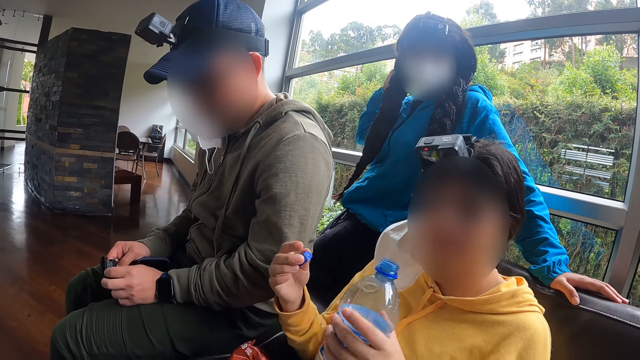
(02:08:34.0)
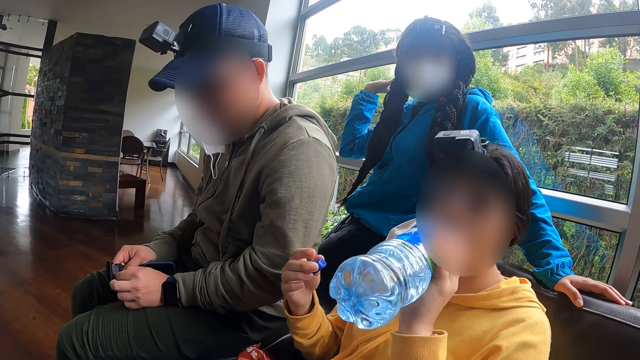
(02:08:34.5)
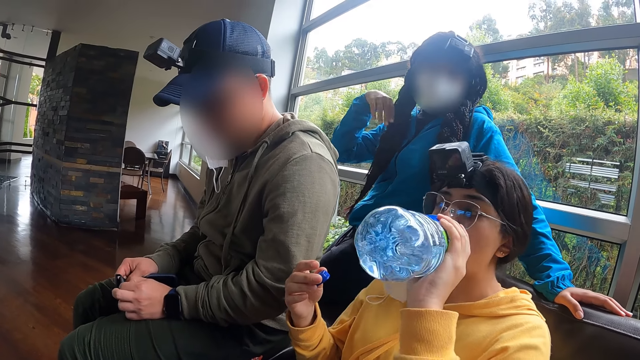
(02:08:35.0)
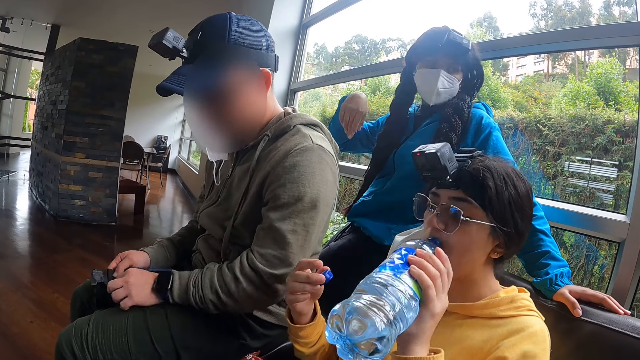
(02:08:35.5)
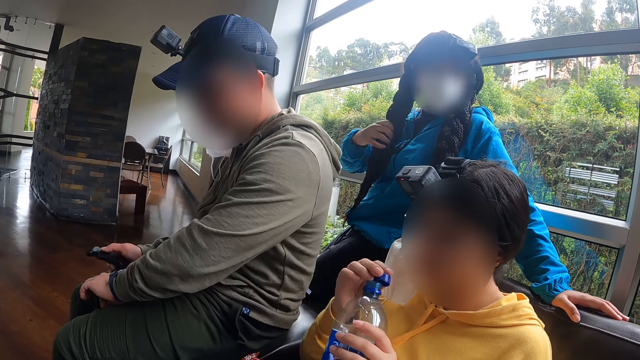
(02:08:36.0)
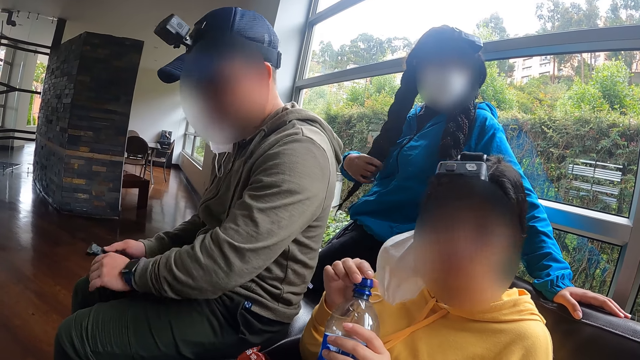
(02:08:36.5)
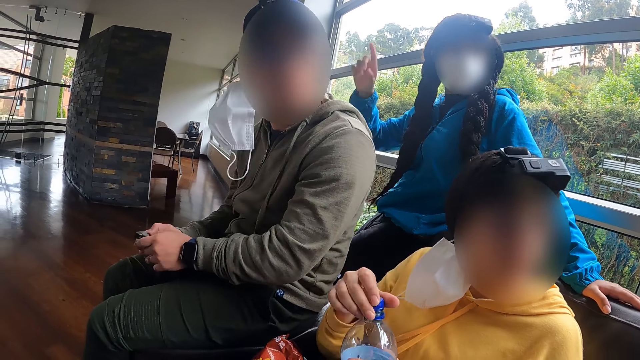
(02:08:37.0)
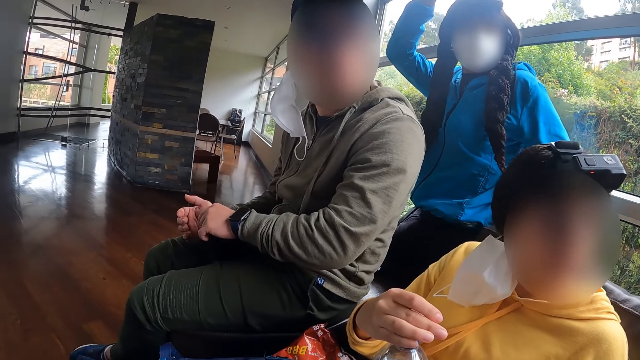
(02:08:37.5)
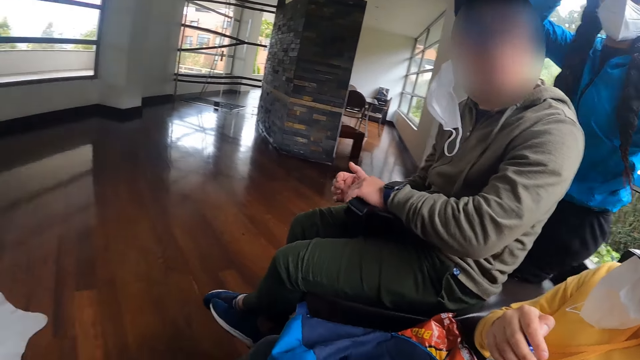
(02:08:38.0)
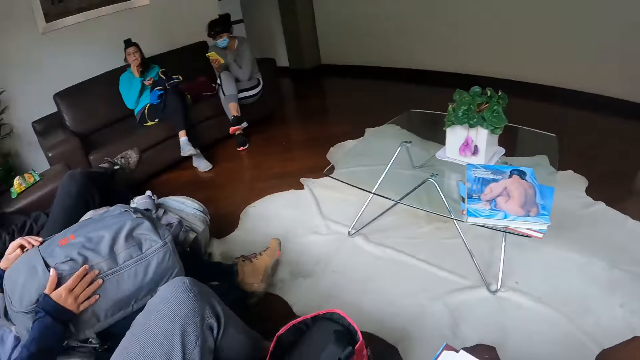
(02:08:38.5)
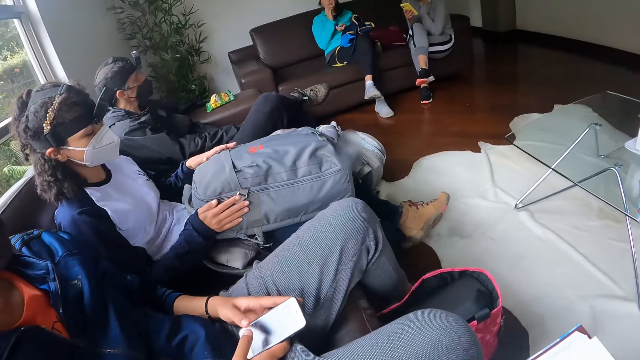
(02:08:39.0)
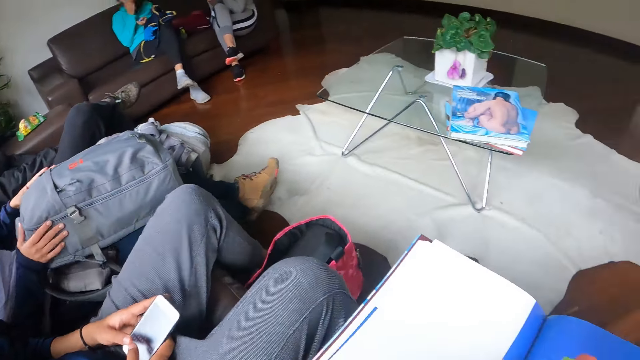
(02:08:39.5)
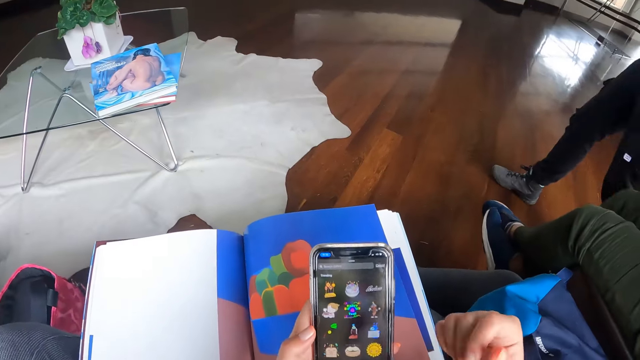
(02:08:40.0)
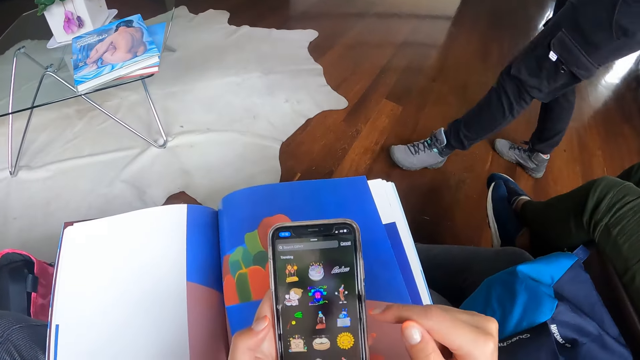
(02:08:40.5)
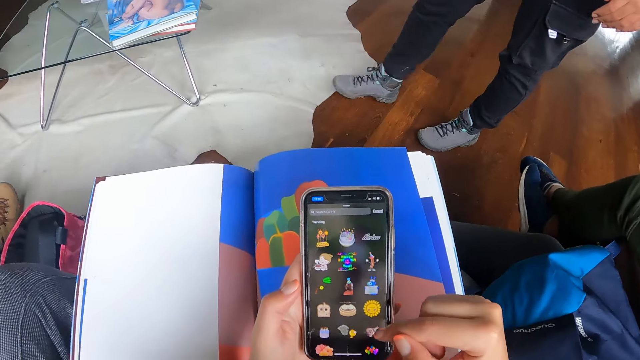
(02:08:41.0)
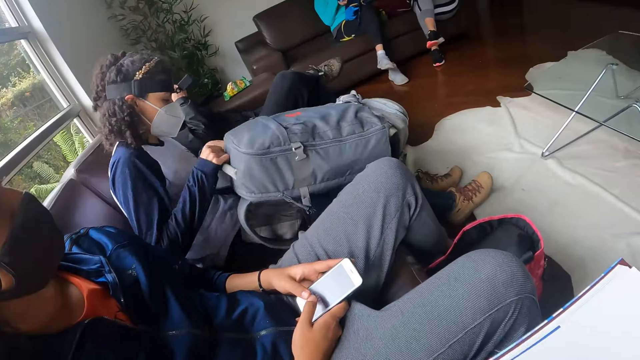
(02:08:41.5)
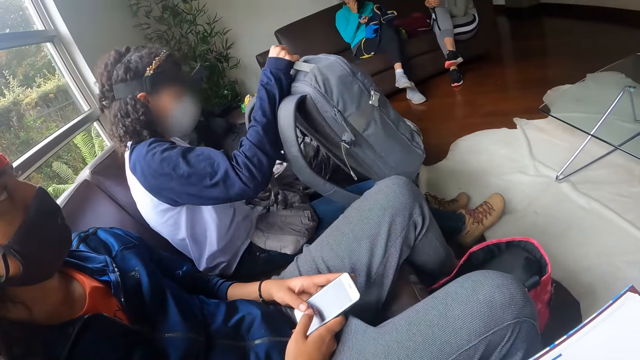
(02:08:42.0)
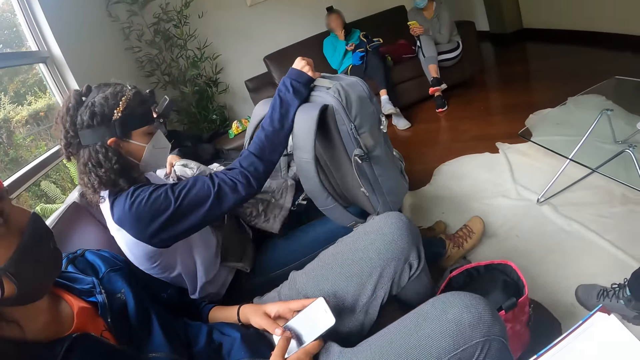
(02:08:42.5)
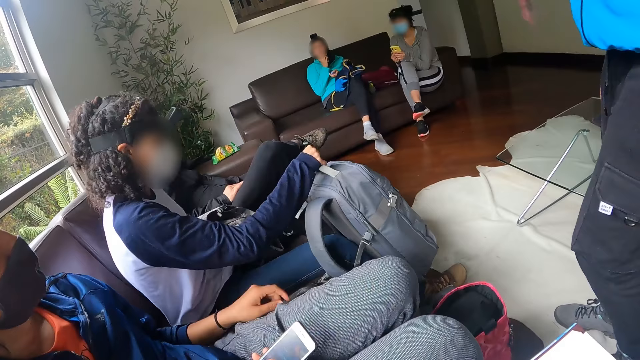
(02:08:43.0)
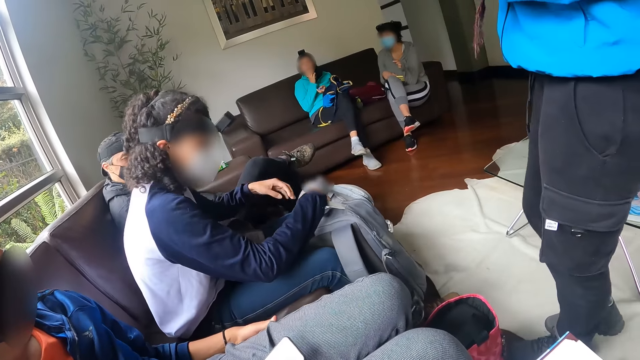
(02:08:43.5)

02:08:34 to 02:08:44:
The woman drinks from the water bottle with her left hand. Another woman holds her hair with her right hand. The first woman covers the water bottle with her right hand. A third woman operates a phone in her right hand. The camera wearer looks sideways. The second woman walks towards the camera wearer. The camera wearer looks on the phone. A fourth woman picks up a bag from her lap with her right hand and pulls a jacket on her lap with her left hand.

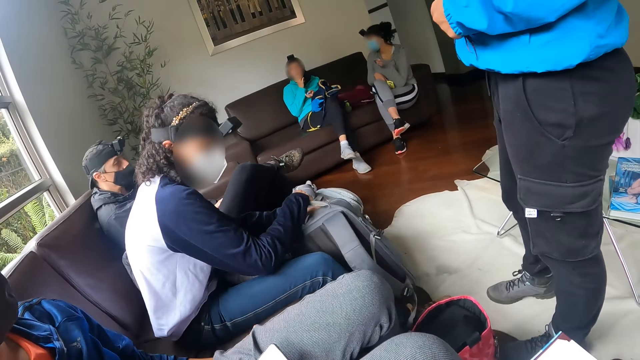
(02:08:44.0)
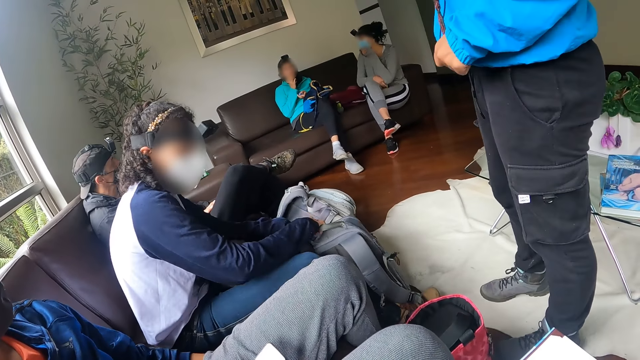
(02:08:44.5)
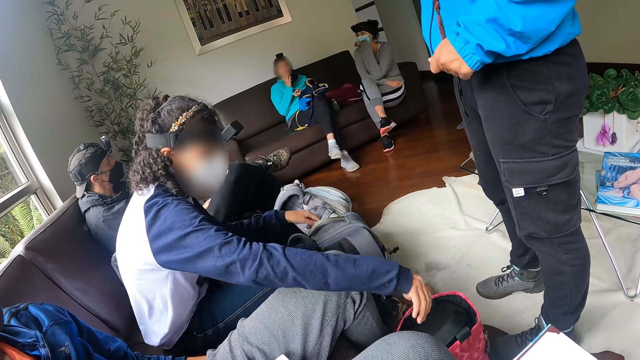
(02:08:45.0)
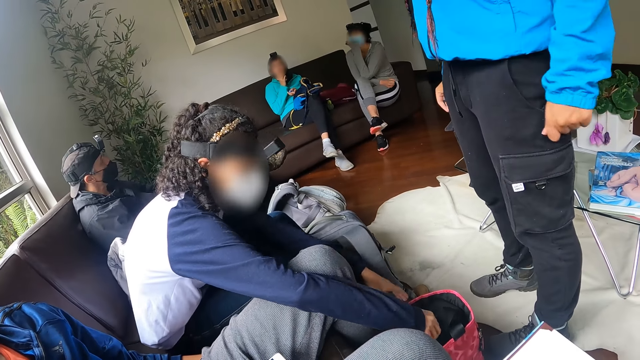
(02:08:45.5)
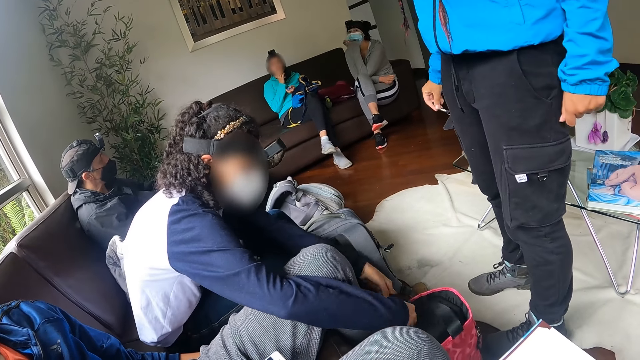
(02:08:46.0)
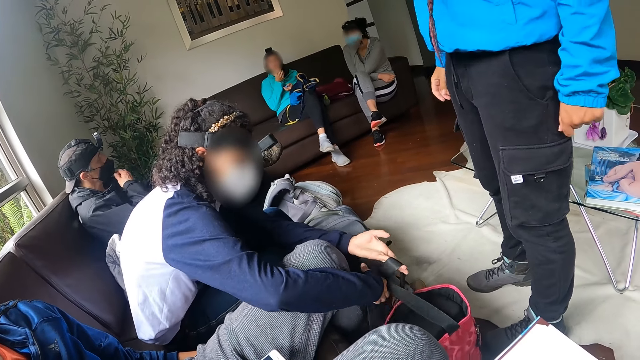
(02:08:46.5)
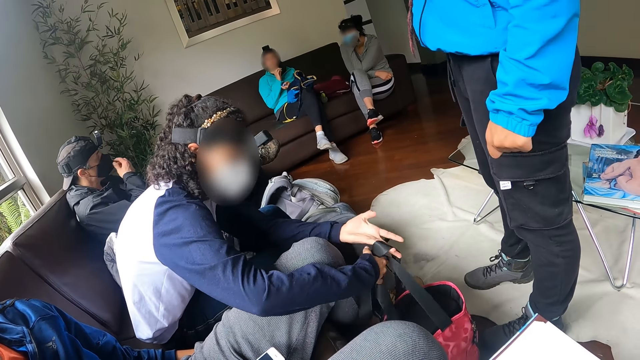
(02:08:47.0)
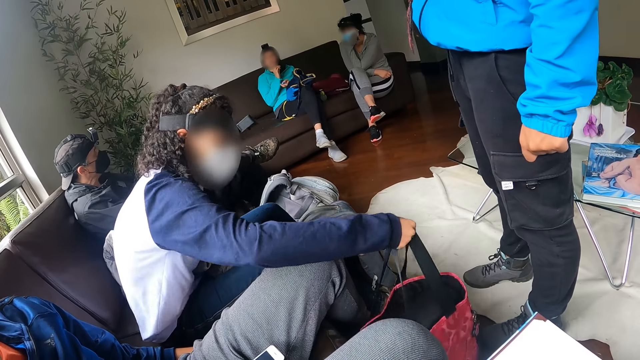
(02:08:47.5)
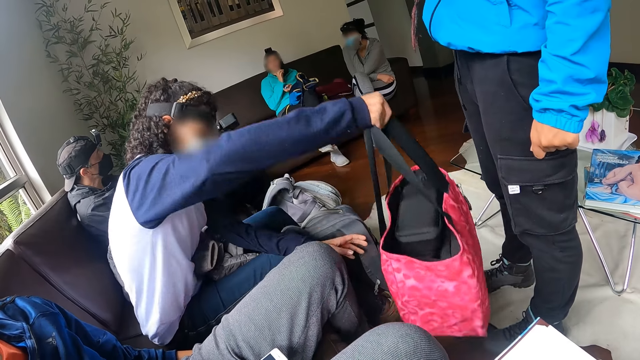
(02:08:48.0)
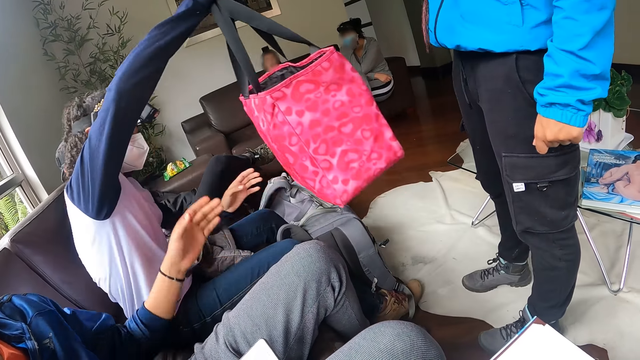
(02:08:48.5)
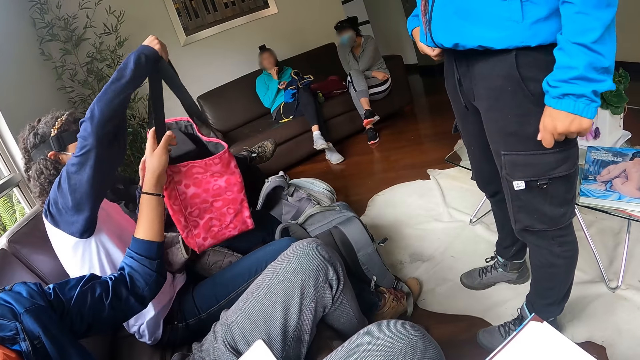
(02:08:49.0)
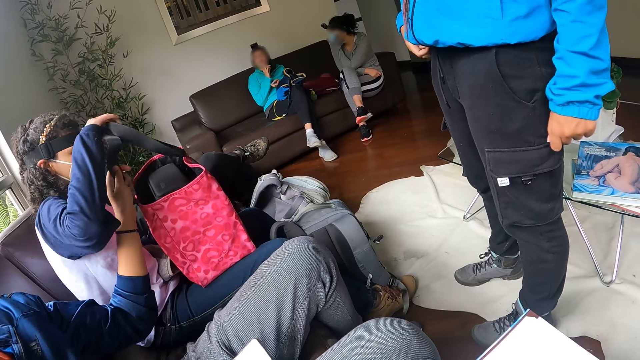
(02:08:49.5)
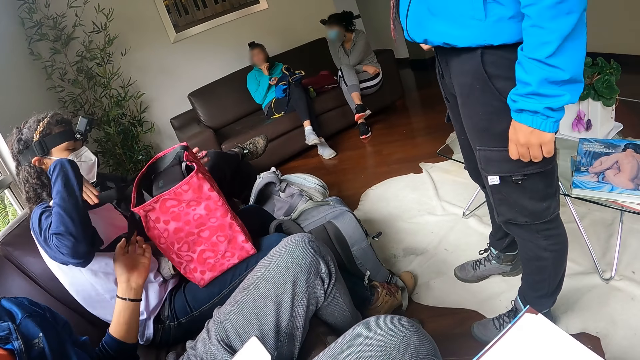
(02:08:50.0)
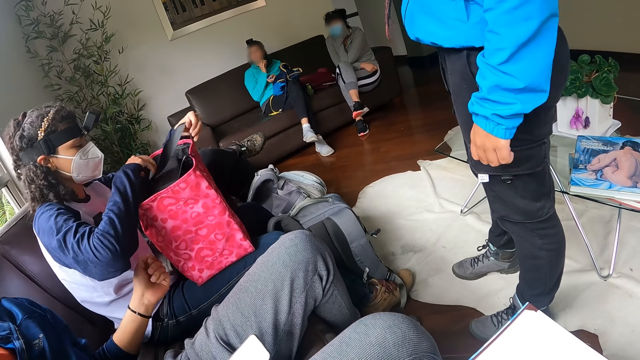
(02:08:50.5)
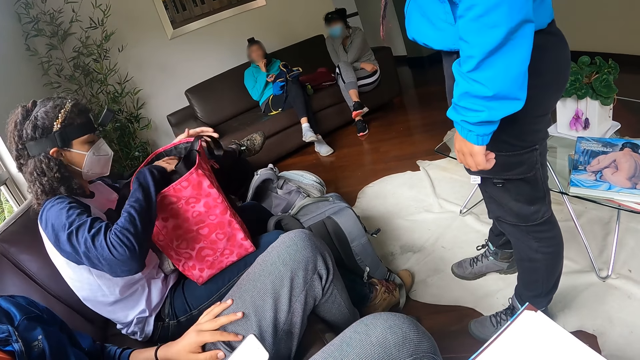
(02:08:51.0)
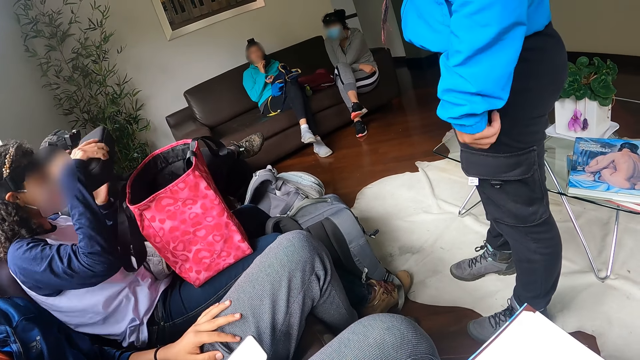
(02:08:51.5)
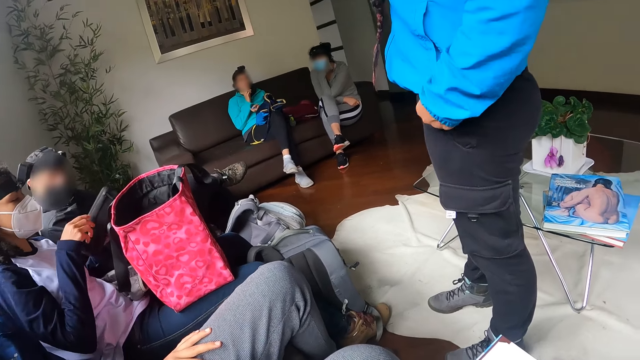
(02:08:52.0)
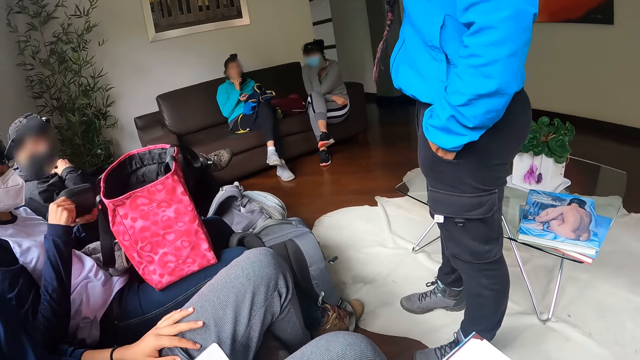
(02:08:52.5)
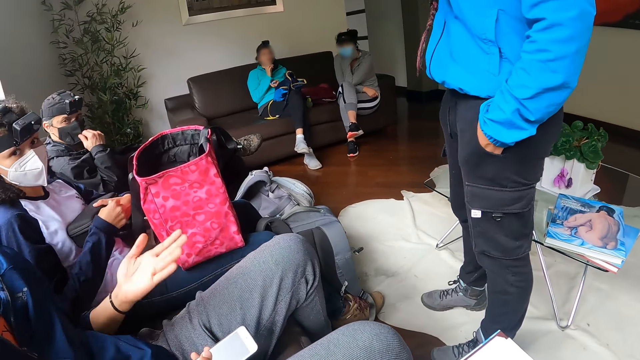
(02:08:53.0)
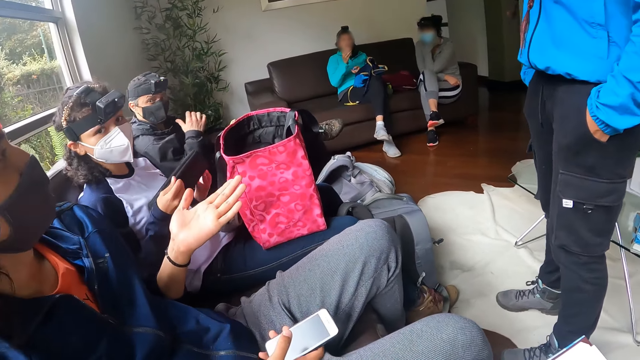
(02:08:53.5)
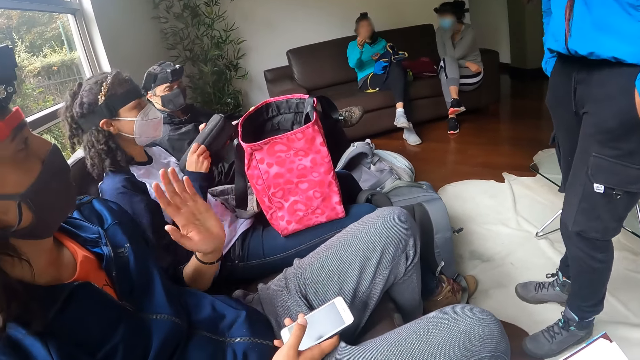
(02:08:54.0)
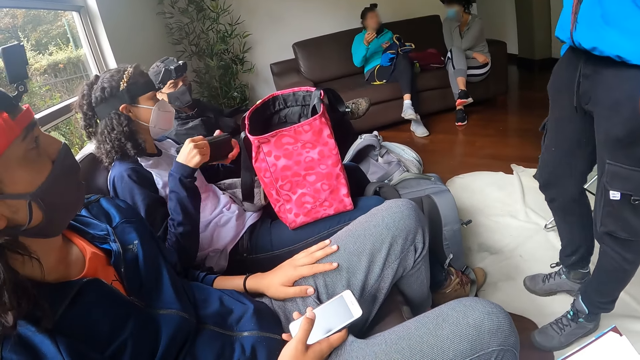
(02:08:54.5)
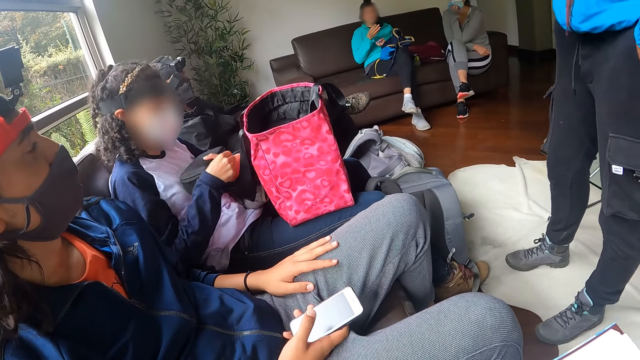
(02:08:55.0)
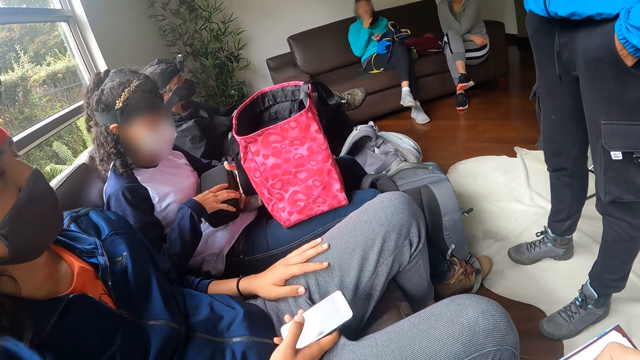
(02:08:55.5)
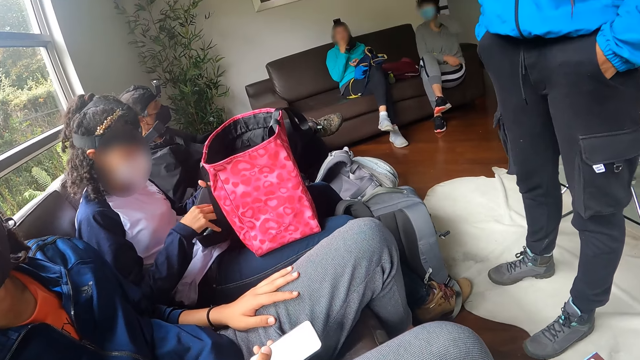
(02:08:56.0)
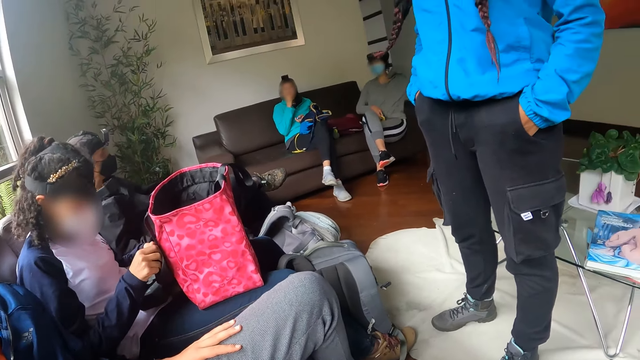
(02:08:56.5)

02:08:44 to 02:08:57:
A woman holds her hair with her left hand. Another woman places the bag on the floor with her right hand. She holds the handle of a handbag on the floor with her hands and picks the handbag from the ground with her right hand. A third woman holds the handbag with her left hand. The second woman places the handbag on her lap with her right hand, adjusts the handle of the handbag with her left hand, and picks a case from the handbag on her lap with her right hand. The third woman places her left hand on her lap. The second woman opens the case with her hands. The third woman interacts with the first woman. The third woman places her left hand on her lap.
